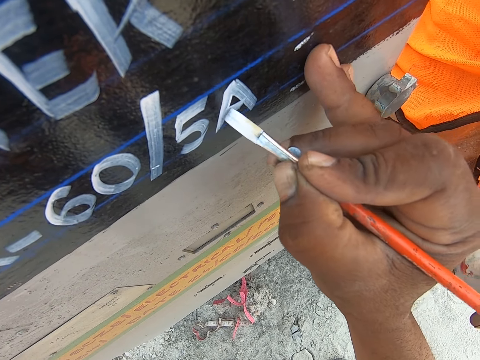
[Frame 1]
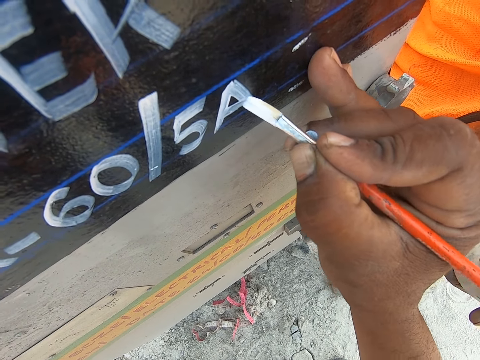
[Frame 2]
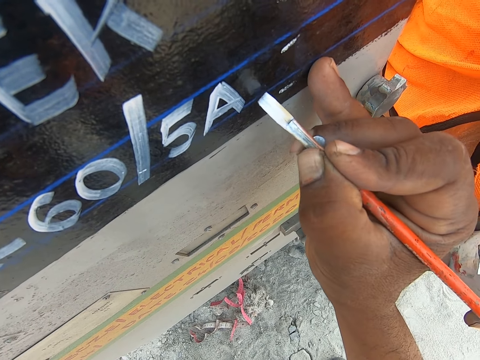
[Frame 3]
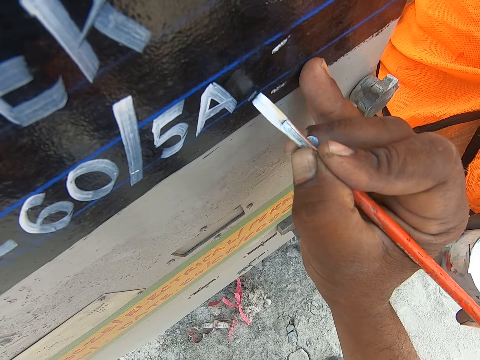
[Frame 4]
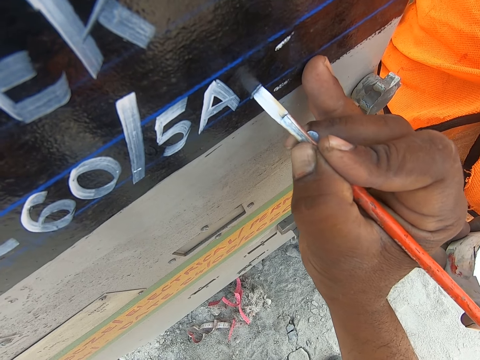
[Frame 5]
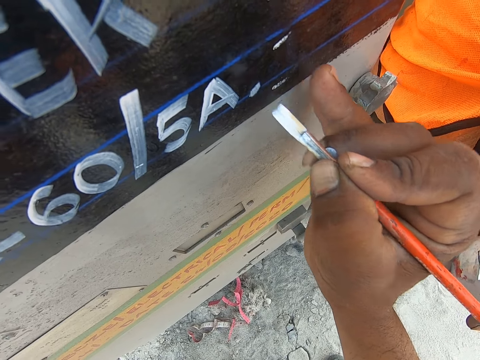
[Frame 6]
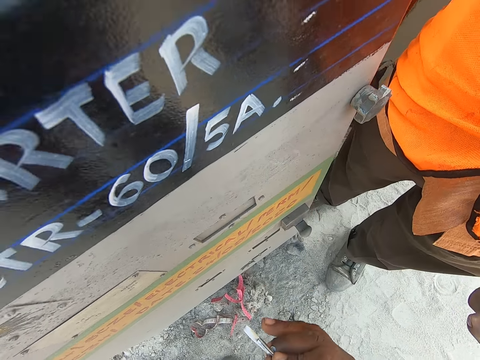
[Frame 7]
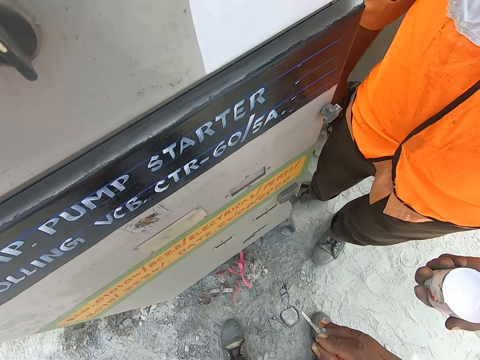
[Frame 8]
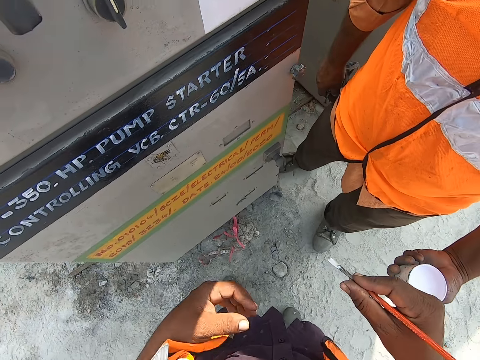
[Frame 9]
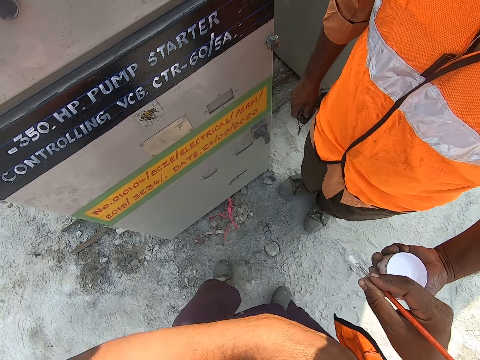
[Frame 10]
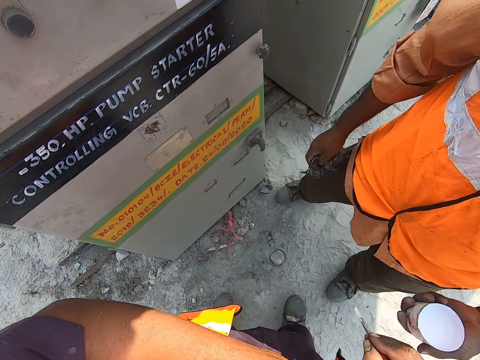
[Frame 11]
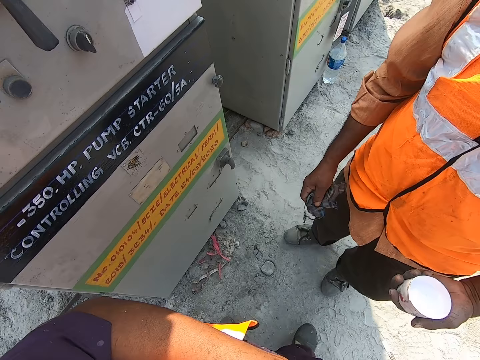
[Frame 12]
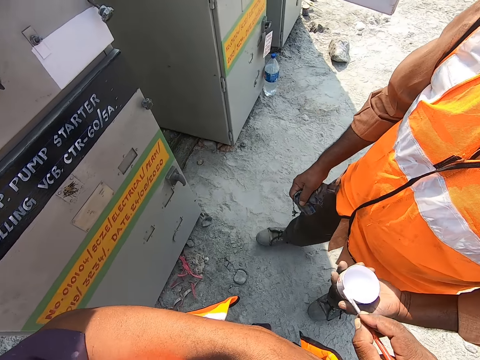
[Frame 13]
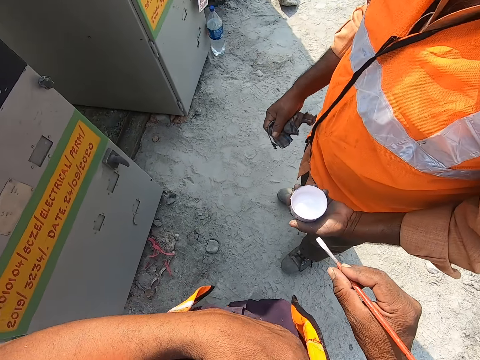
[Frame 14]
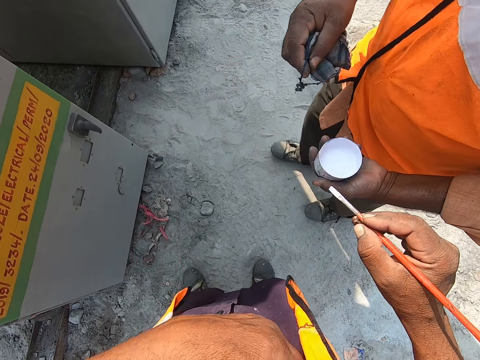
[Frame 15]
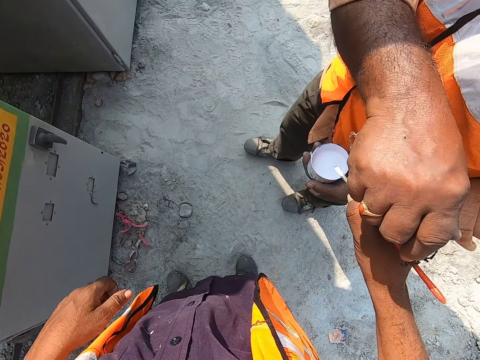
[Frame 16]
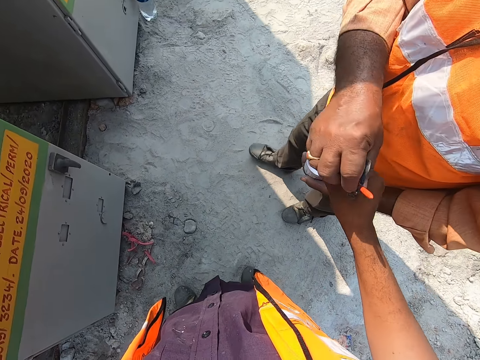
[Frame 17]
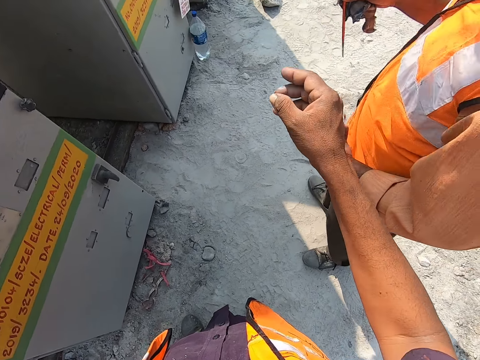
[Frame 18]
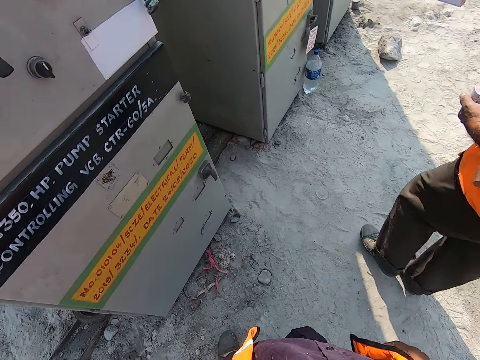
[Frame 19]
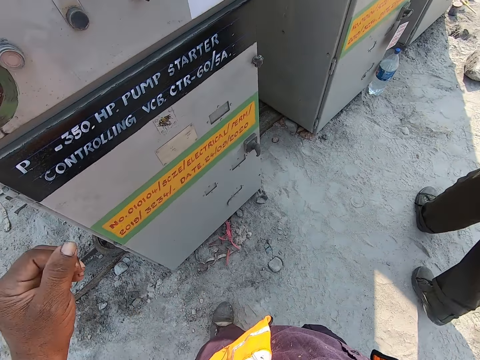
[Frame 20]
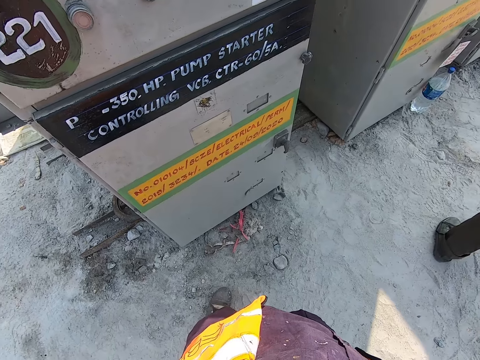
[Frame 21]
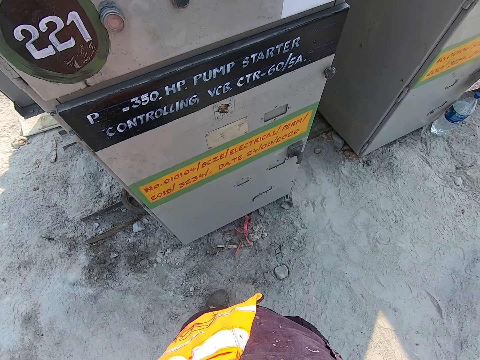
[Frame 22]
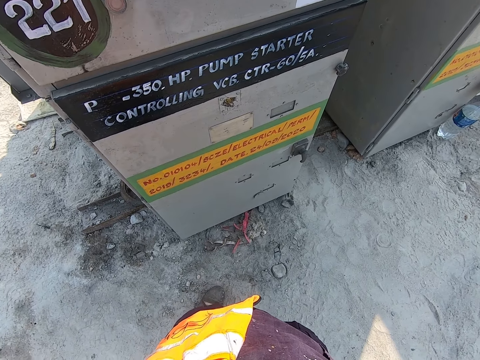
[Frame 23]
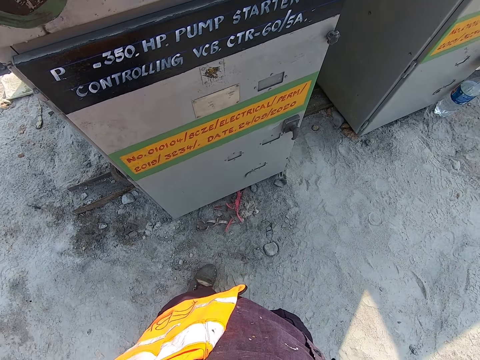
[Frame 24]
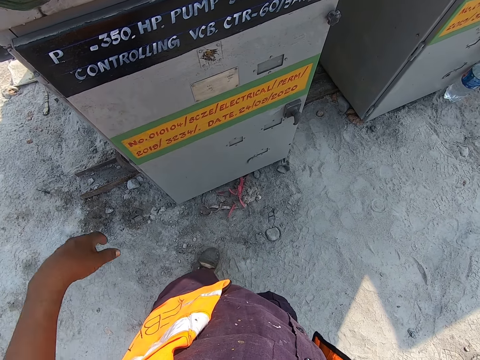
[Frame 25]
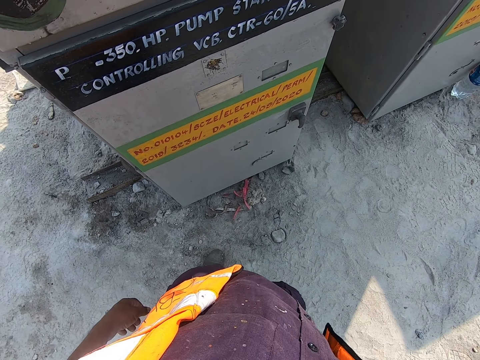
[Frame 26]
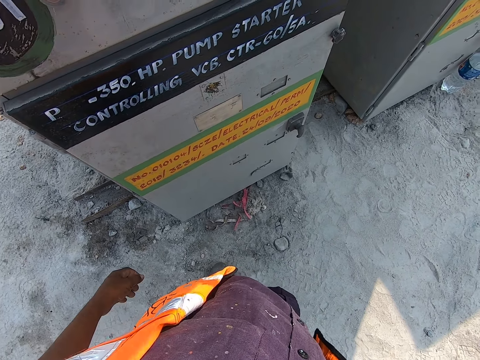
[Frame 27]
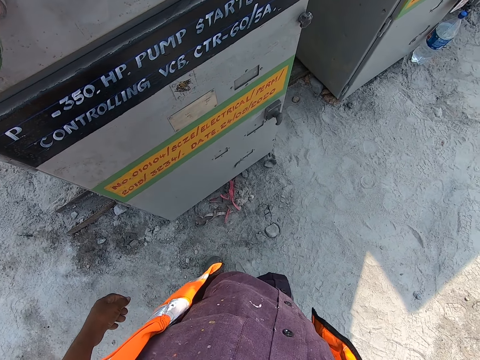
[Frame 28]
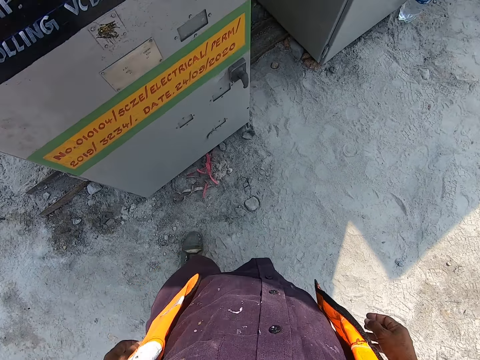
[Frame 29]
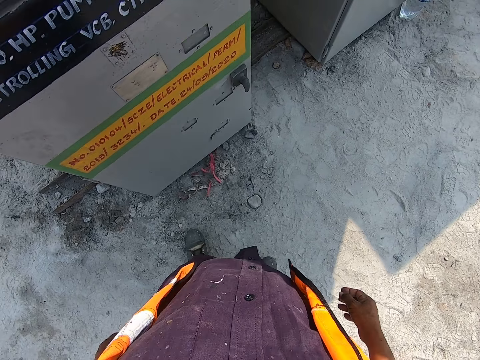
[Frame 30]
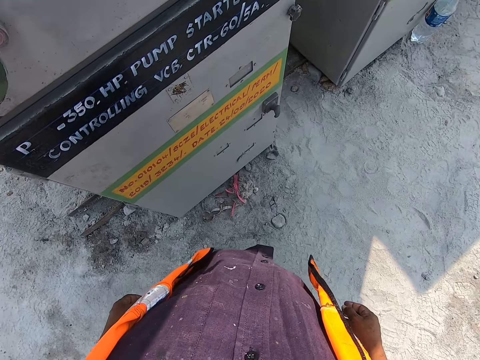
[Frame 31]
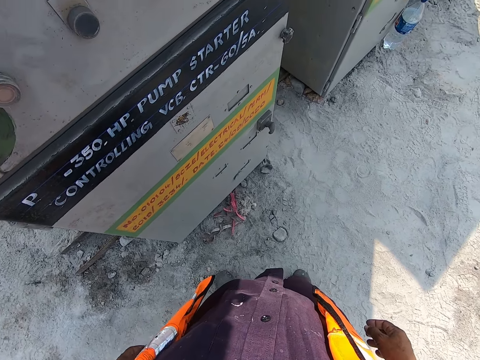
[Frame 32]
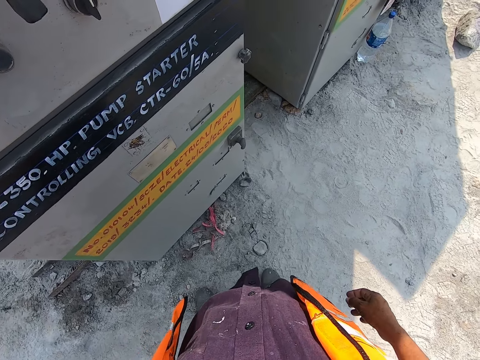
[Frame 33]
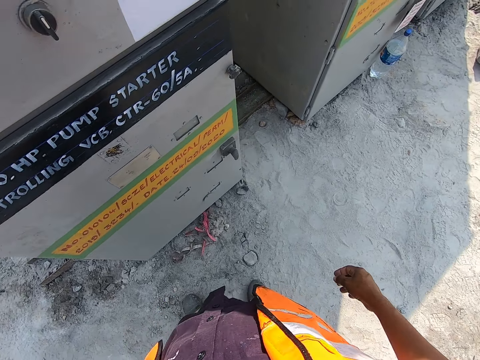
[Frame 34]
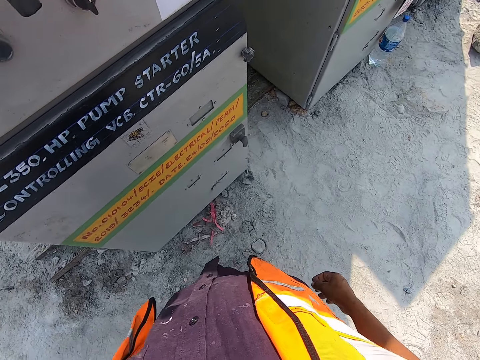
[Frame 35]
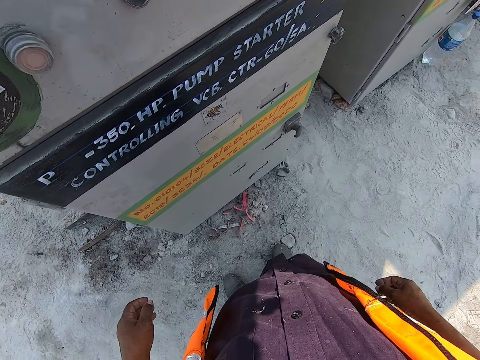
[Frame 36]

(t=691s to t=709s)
The camera wearer writes on an electrical controller pump with a paint brush. They adjust the paint brush. They write on the electrical controller pump with the paint brush. They remove the paint brush from the pump. A man walks around the area. The camera wearer turns around the area. They talk. They do something. They hand the man the paint brush. The man walks around the area. The camera wearer talks with the man. They adjust a camera. They look around the area. They look at the pump. They step forward.

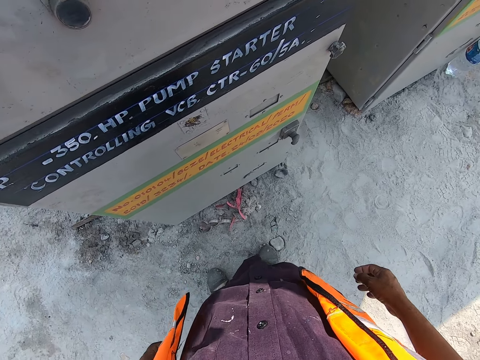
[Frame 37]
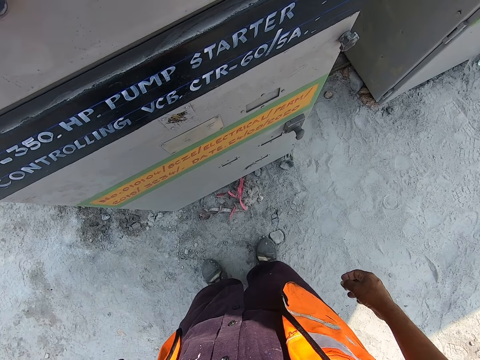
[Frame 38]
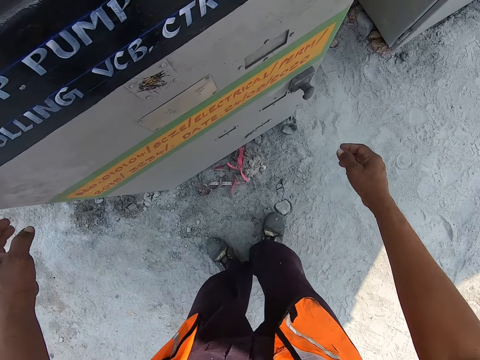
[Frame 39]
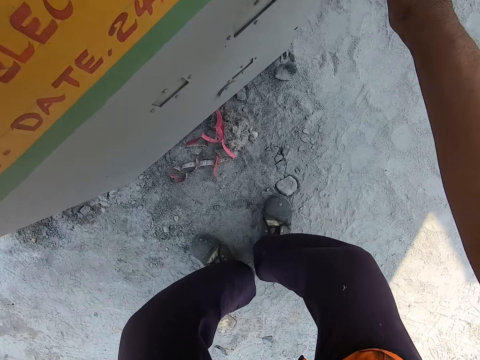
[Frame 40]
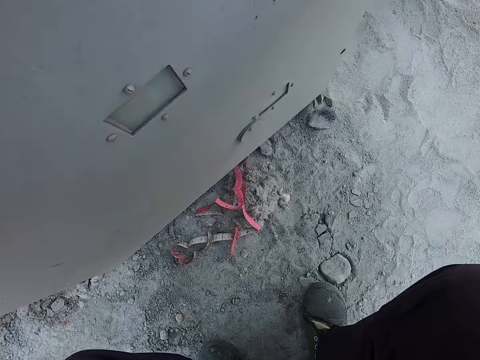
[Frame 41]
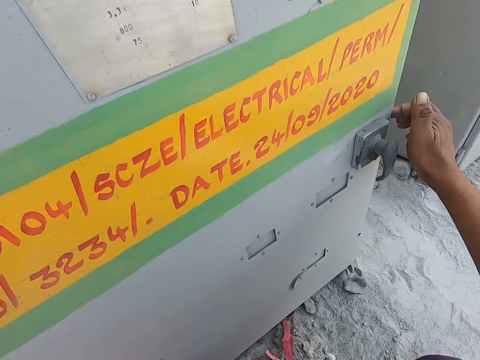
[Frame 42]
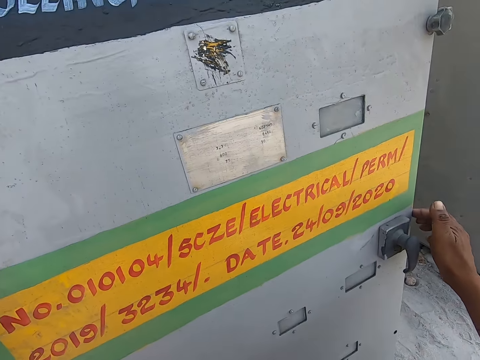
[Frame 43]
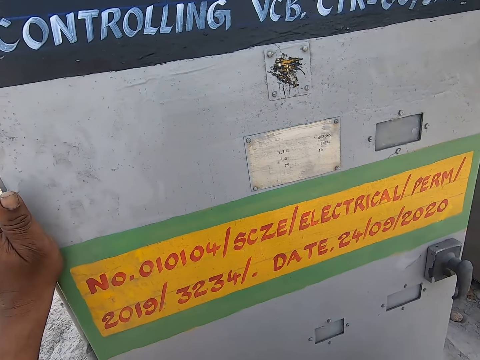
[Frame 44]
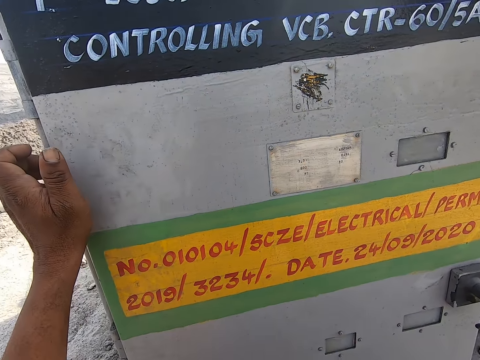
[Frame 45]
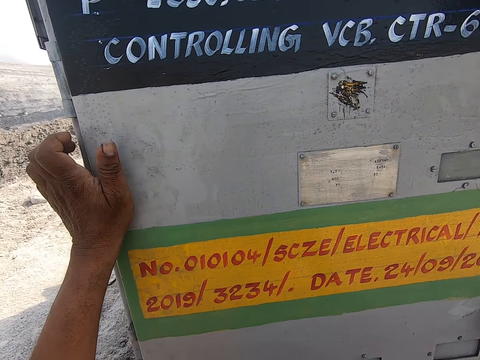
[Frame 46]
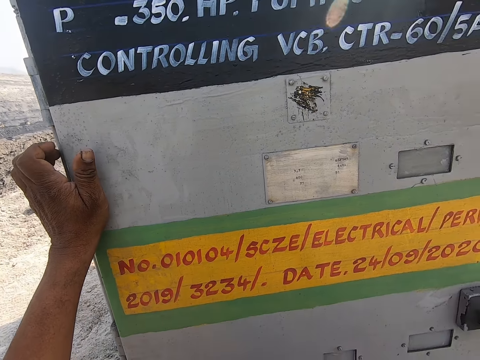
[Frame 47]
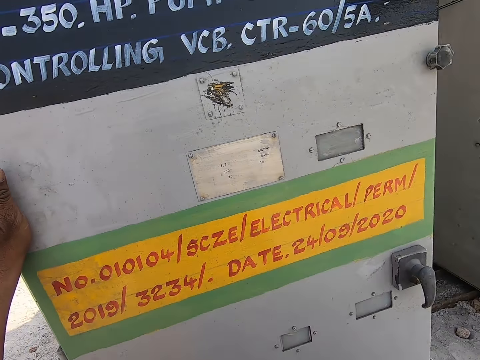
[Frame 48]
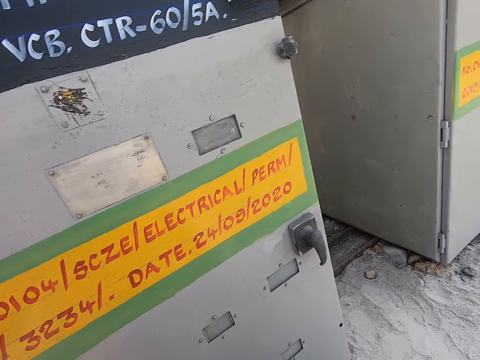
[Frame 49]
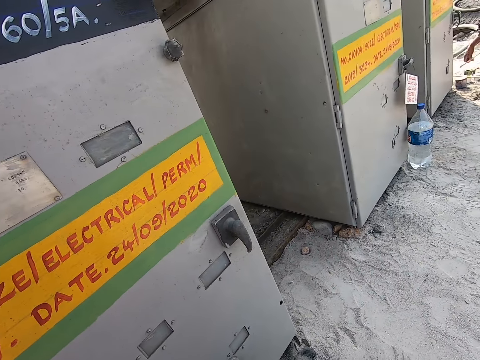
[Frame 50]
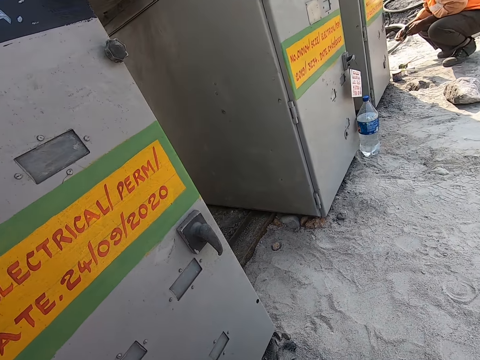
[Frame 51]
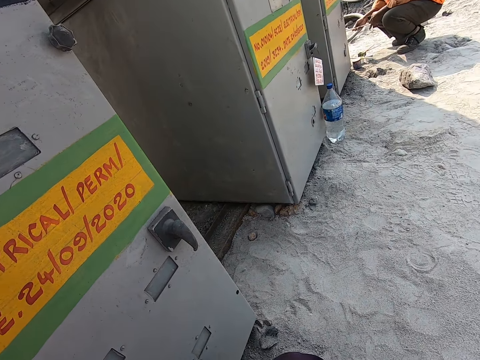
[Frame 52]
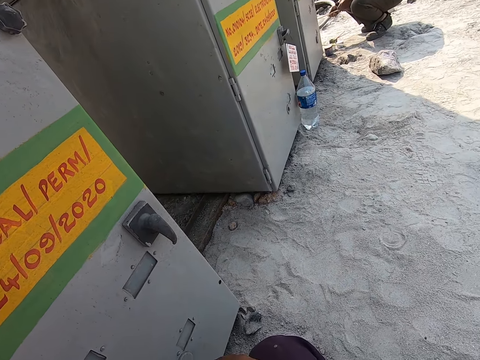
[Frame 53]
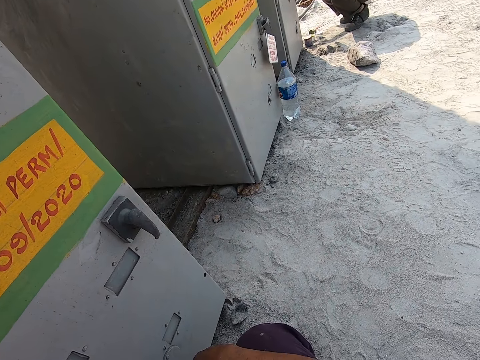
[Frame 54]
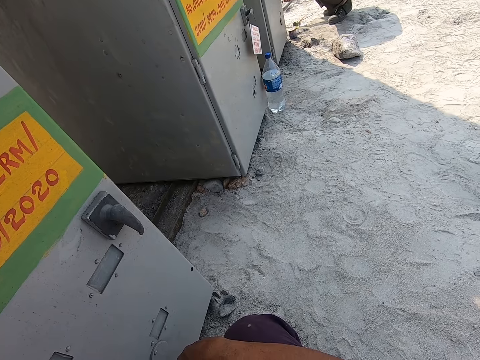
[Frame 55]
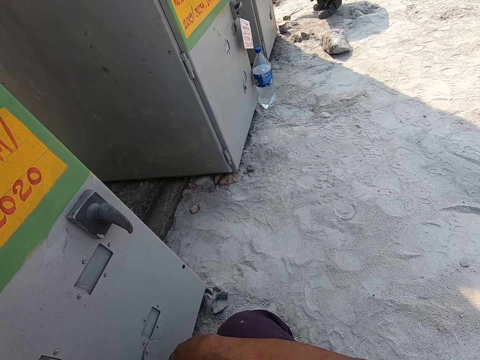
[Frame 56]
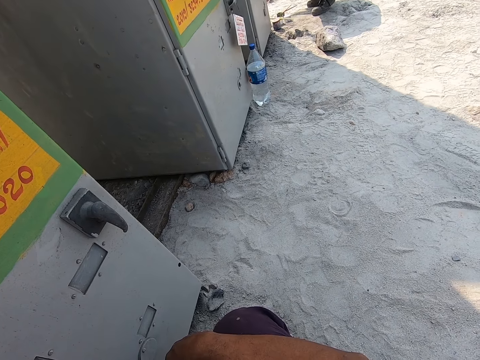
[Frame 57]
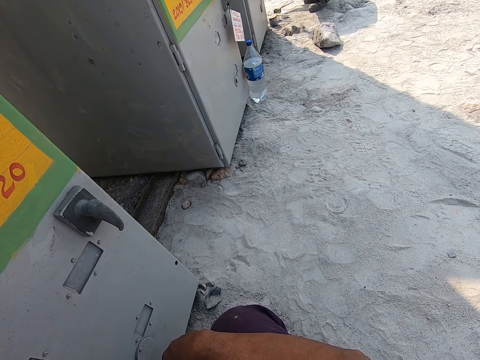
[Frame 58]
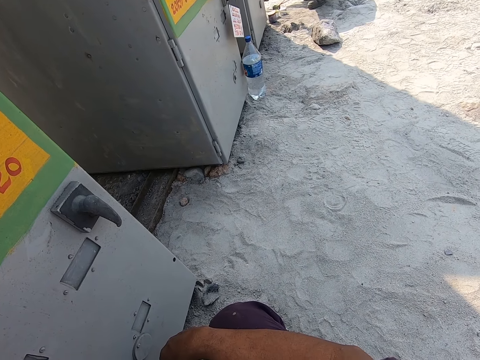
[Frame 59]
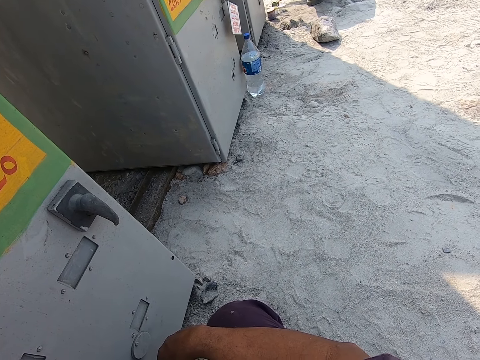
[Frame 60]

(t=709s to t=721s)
The camera wearer leans forward. He holds a pump. He squats. He adjusts his hand on the pump. He looks around the area. A man talks to the camera wearer. The camera wearer talks to the man. The man does something.
